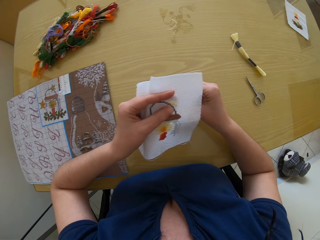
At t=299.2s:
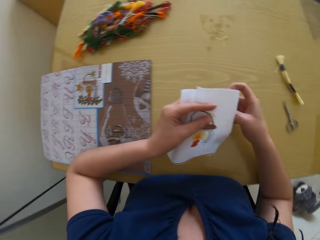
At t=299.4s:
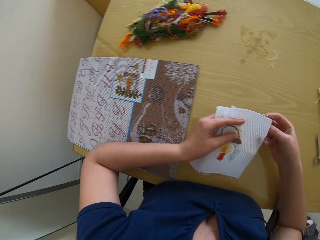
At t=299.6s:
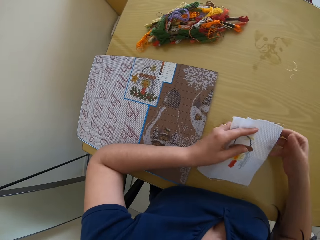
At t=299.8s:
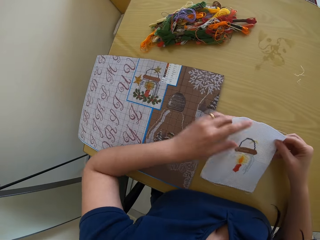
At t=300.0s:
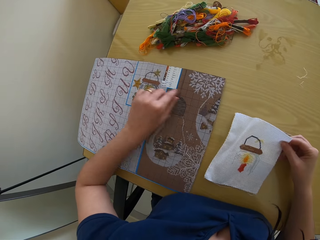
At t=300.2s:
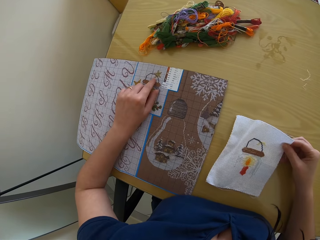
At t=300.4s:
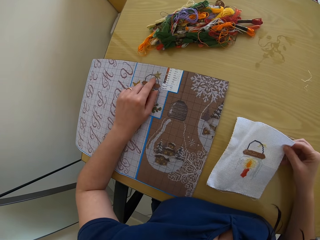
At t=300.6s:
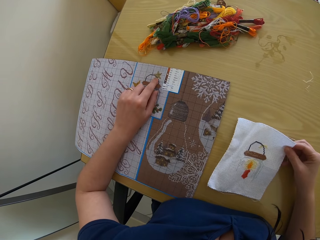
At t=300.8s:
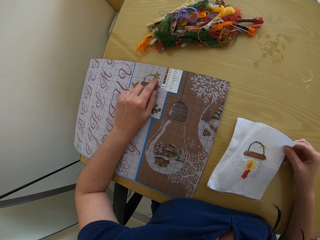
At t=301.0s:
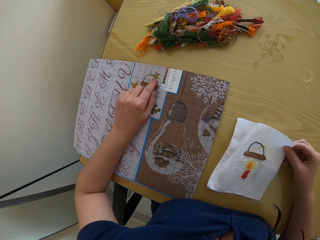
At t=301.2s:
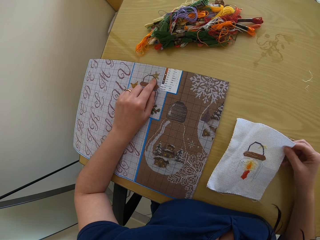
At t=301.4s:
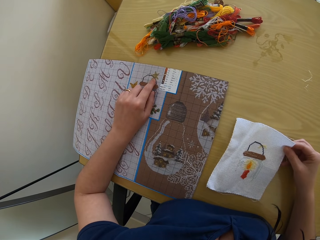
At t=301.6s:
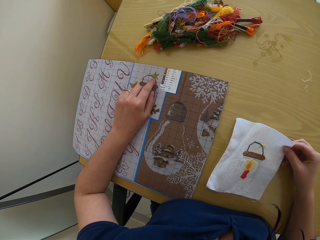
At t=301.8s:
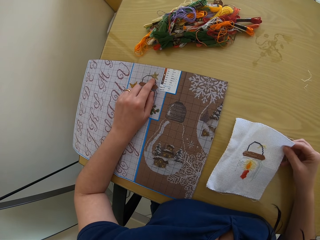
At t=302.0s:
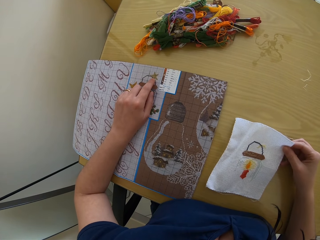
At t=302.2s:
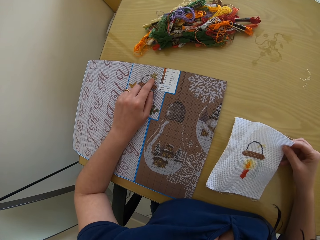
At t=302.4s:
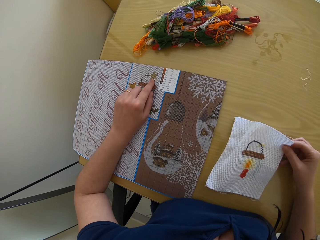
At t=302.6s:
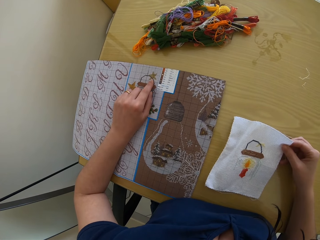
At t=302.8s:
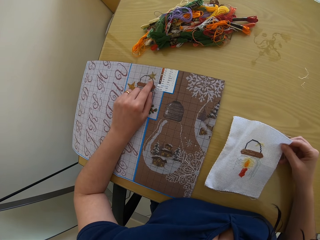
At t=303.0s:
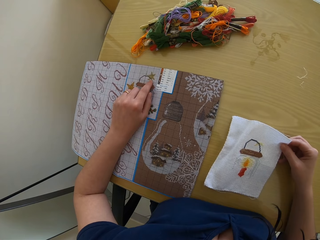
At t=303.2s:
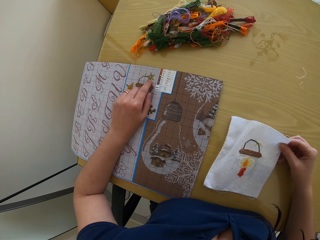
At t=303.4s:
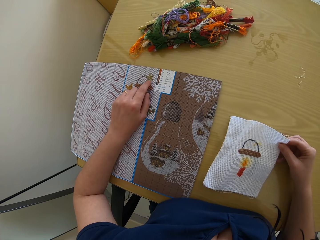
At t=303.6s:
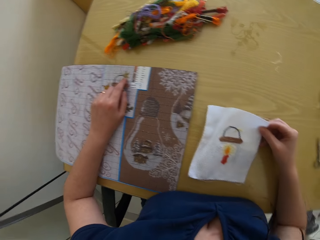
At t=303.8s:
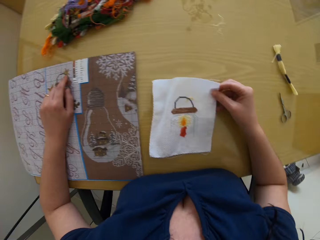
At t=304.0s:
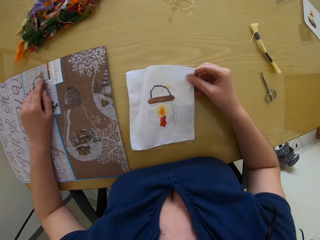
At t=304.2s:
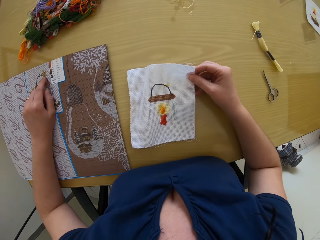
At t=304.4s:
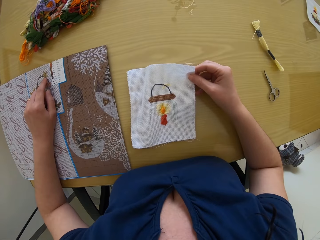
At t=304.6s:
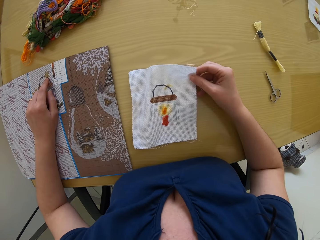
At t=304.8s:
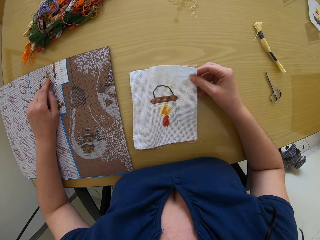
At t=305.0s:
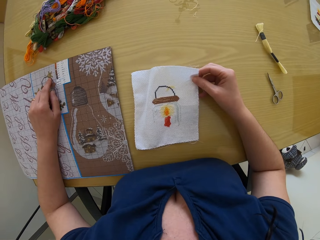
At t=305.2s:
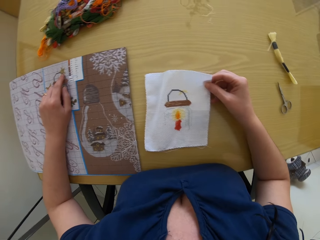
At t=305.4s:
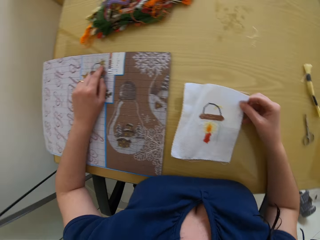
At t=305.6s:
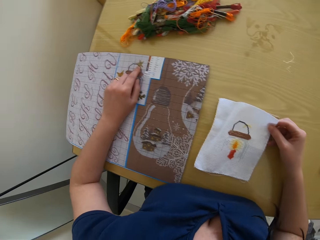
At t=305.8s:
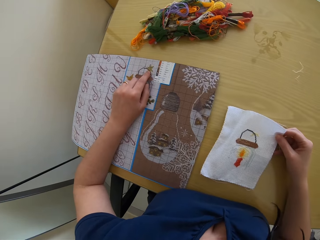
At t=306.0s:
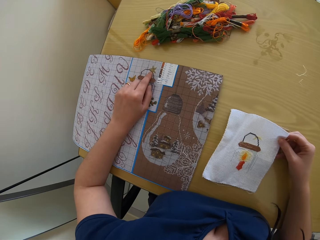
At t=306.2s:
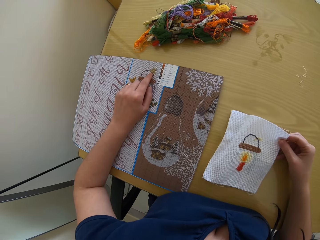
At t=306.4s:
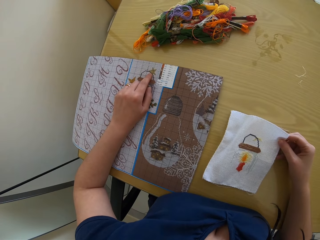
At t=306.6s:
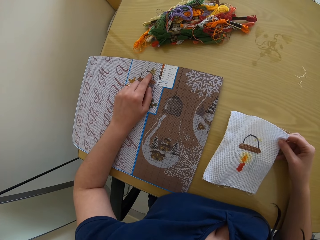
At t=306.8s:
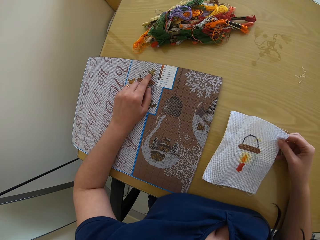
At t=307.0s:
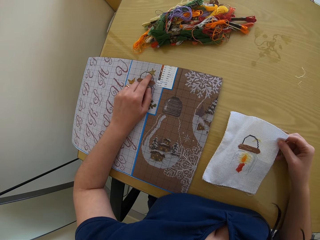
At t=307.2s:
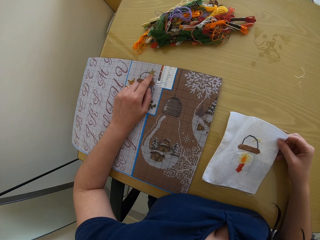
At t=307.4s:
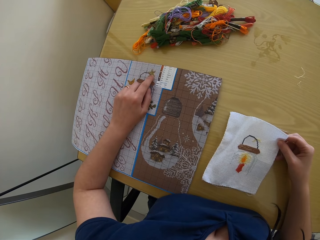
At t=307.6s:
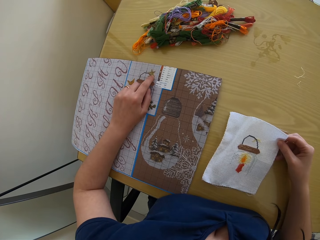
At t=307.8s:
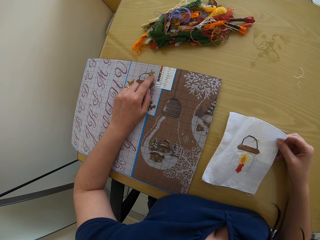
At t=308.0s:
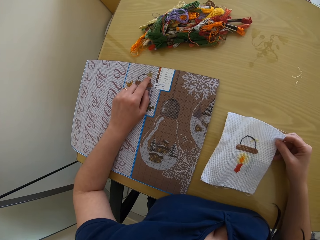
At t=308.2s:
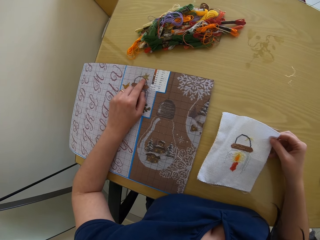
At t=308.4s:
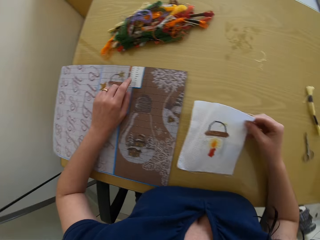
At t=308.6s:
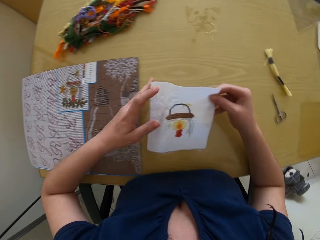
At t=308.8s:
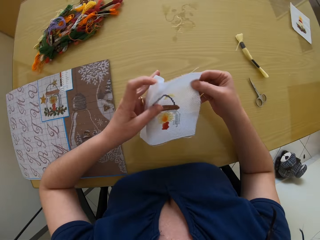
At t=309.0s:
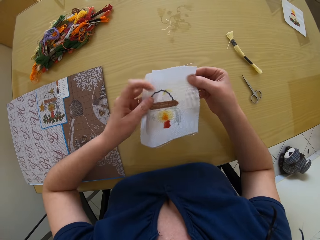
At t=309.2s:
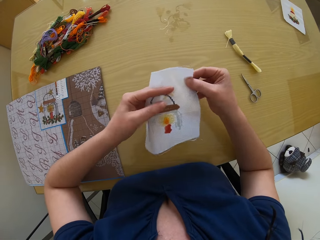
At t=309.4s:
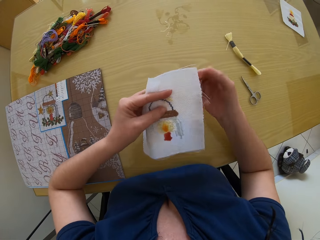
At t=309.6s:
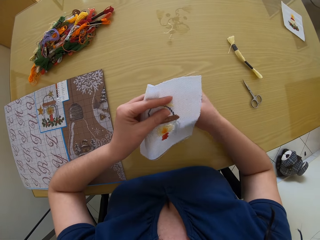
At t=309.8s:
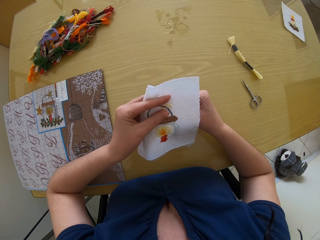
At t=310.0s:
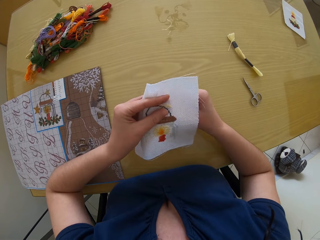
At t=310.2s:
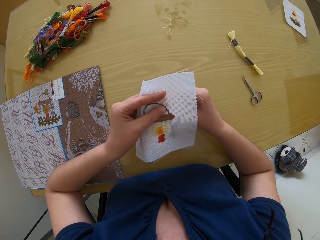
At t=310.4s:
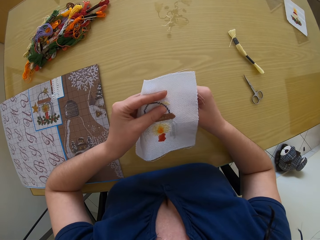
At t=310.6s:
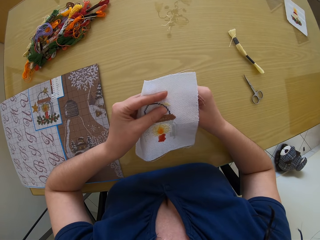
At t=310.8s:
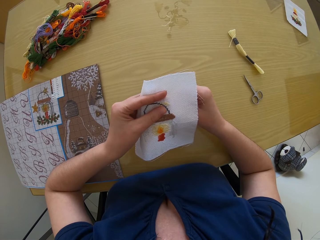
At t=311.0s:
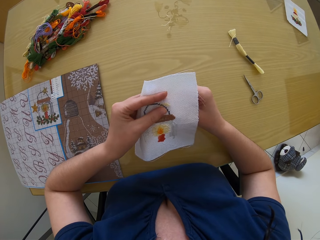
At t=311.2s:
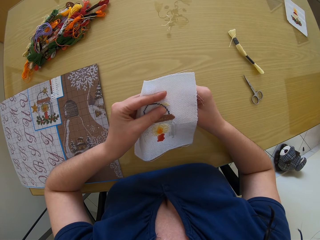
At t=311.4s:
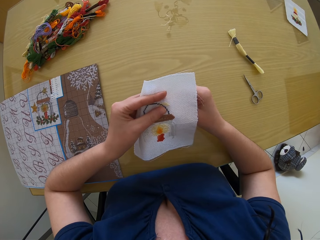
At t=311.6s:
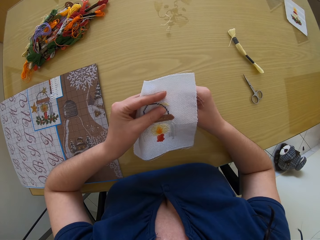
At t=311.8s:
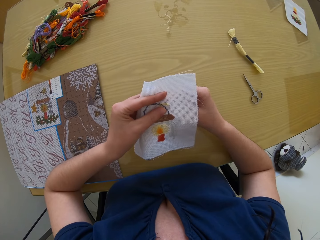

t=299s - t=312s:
The camera wearer moves the left hand. She holds the piece of fabric in her right hand. She studies the paper chart on the table. She touches the embroidery book on the table with her left hand. She looks at the cloth. She studies the paper chart on the table. She passes the piece of fabric to her left hand. She lifts the cloth. She embroiders on the piece of fabric with the threaded needle in her right hand.

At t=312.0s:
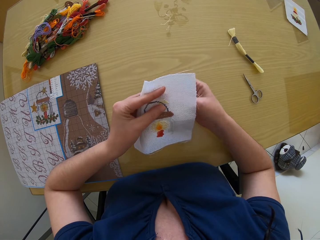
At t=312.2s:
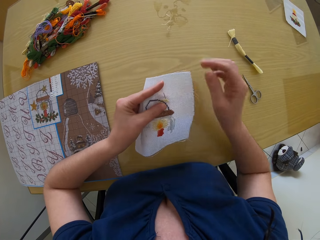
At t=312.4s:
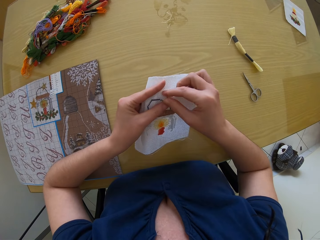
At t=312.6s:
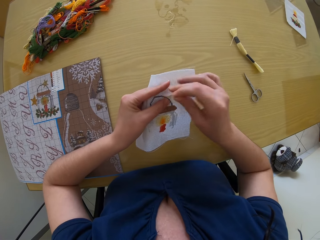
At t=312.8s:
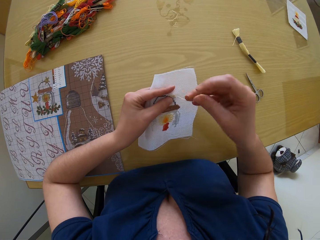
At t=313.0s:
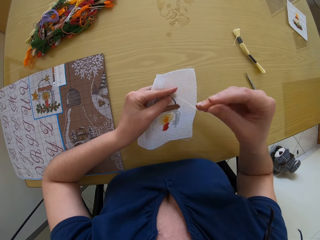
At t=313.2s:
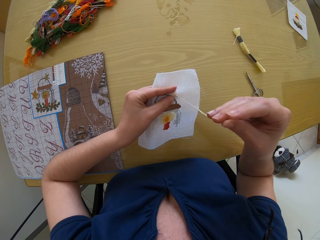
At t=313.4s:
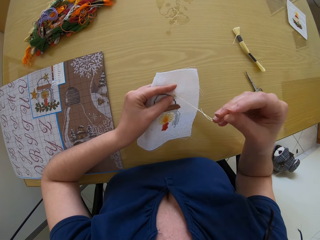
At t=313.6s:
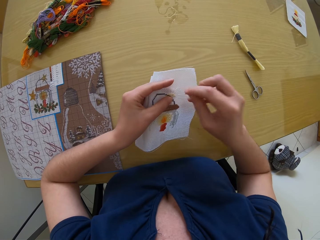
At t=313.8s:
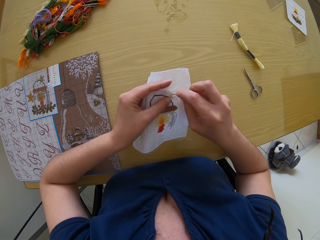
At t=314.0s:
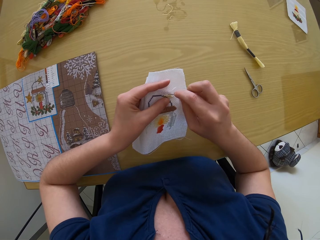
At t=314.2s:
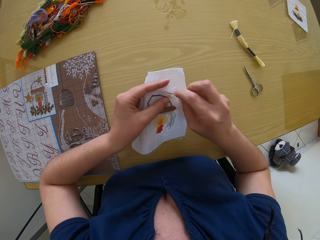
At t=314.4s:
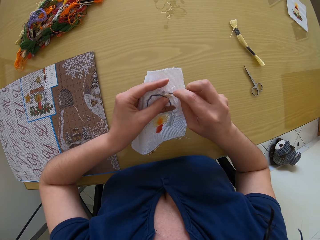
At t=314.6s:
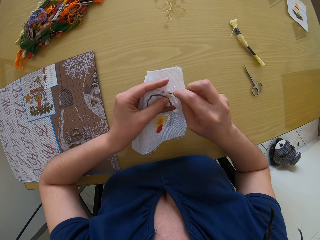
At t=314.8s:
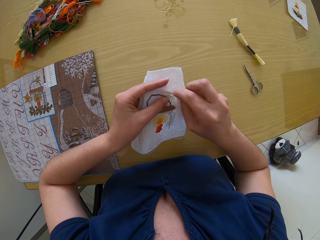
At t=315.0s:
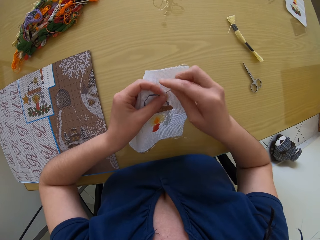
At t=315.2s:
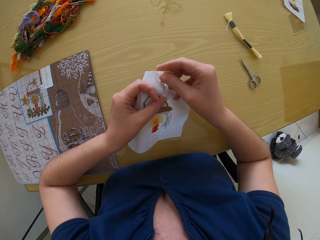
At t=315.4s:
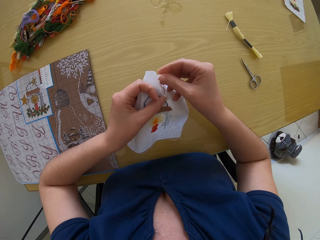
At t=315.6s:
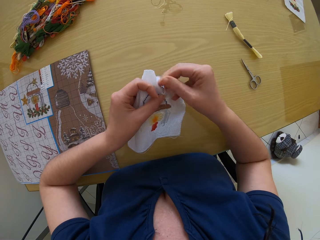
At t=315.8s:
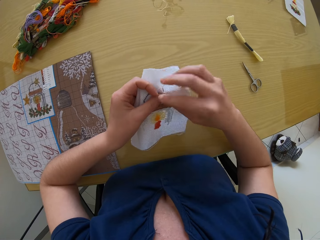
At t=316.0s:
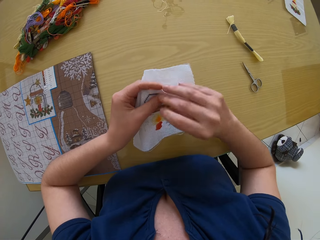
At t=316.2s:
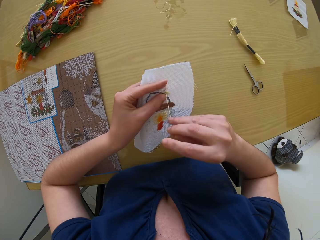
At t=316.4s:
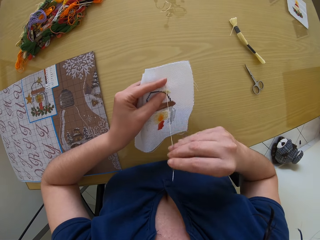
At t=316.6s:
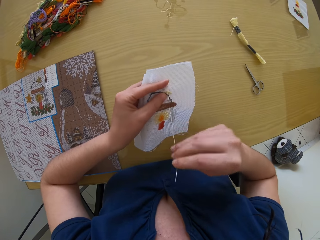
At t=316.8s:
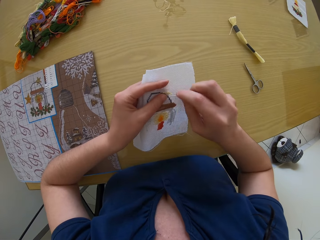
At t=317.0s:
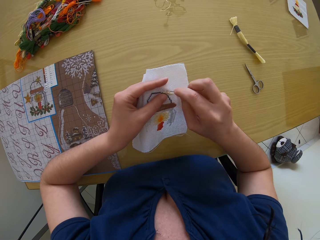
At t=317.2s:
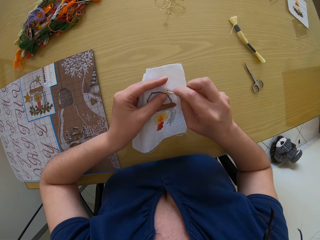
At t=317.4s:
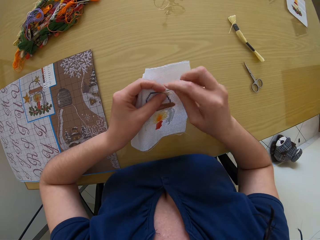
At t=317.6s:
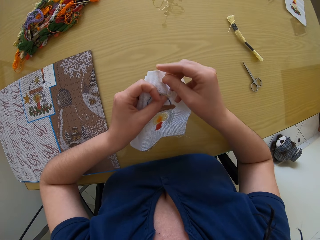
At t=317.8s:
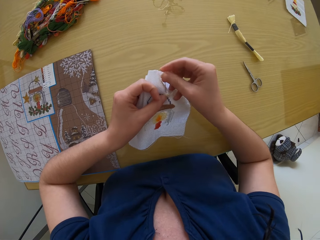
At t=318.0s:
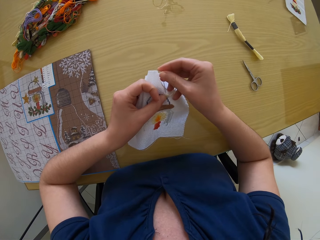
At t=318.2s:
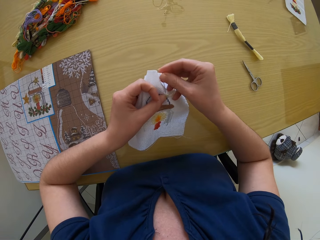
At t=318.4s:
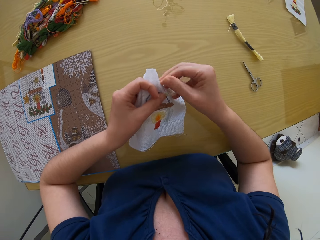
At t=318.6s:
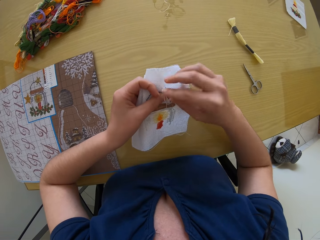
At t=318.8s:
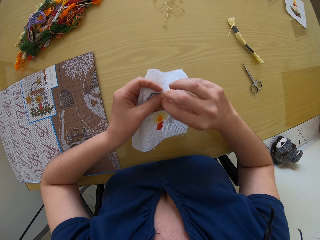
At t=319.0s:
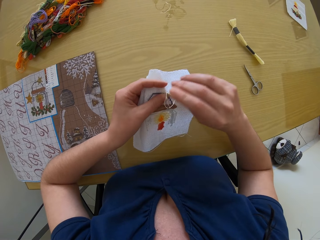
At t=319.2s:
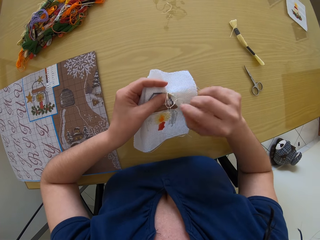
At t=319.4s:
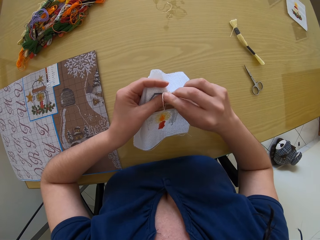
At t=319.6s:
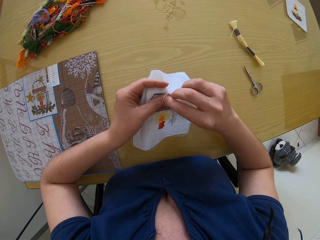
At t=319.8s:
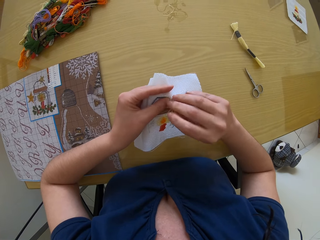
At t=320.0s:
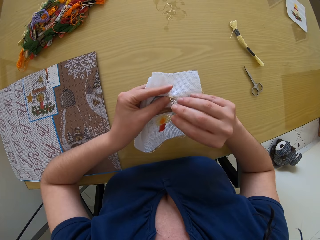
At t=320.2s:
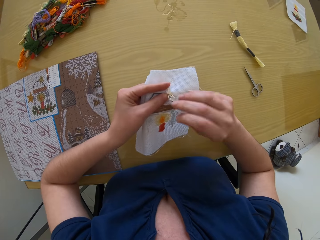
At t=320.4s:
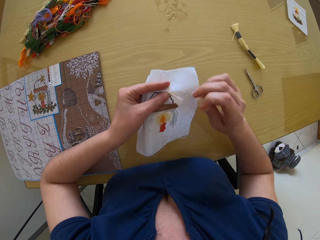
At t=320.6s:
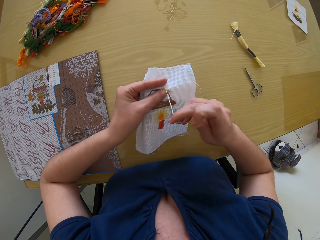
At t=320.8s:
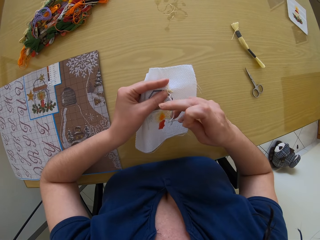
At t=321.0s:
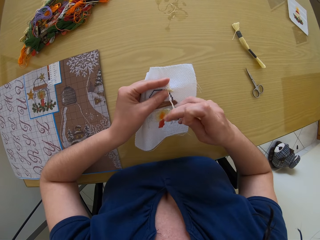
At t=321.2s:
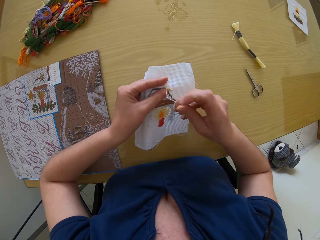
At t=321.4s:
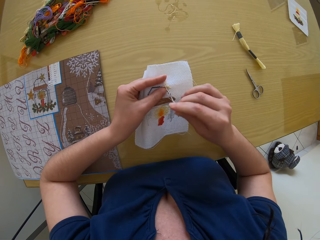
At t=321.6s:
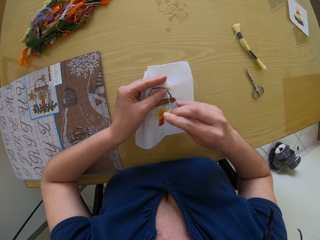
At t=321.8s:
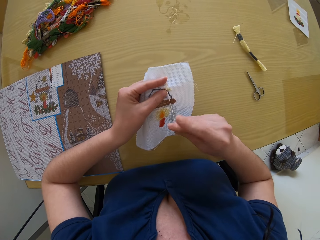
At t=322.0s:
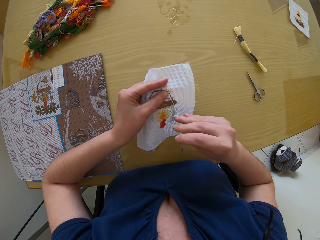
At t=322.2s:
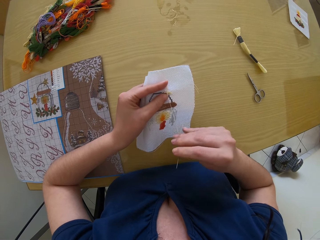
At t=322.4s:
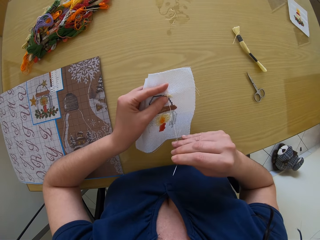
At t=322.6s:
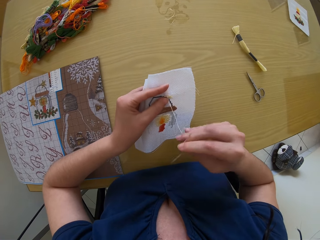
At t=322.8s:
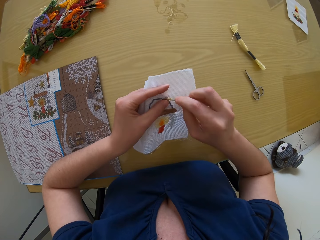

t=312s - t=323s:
The camera wearer pulls the needle. They move the right hand. They sew the cloth with the needle. They move the right hand. They pull the needle. They sew the cloth with the needle. They pull the needle. They look at the cloth.
